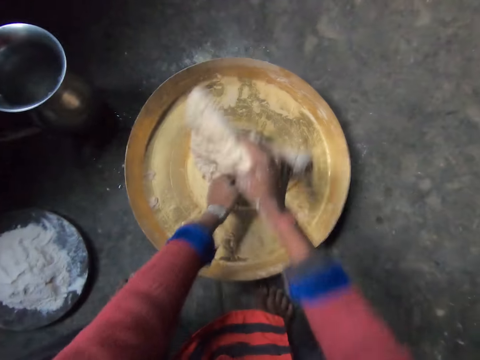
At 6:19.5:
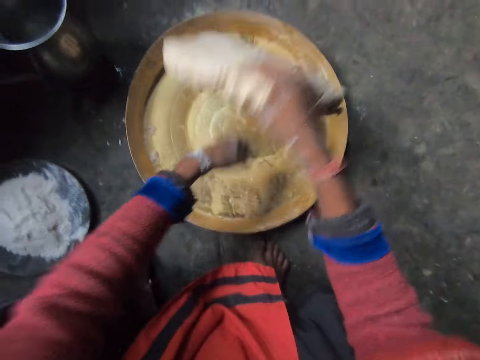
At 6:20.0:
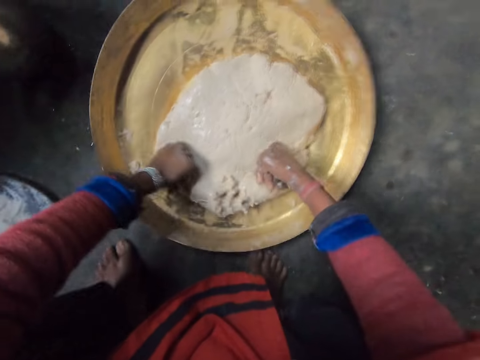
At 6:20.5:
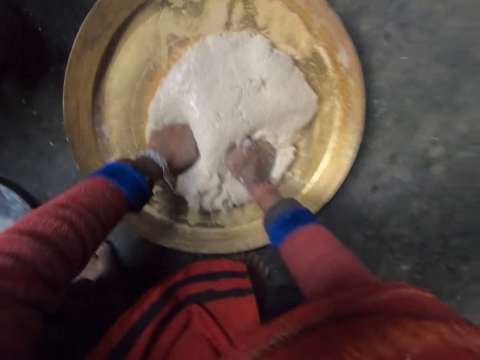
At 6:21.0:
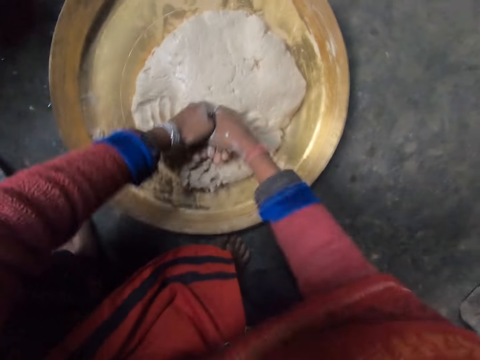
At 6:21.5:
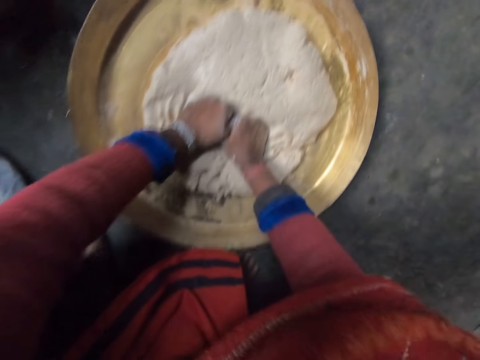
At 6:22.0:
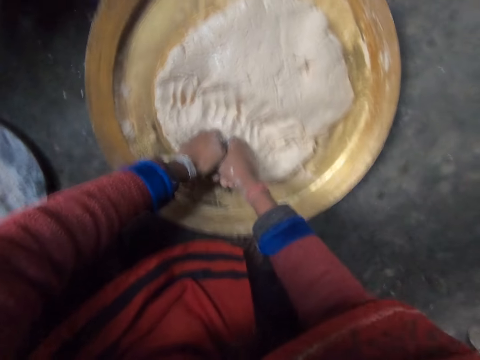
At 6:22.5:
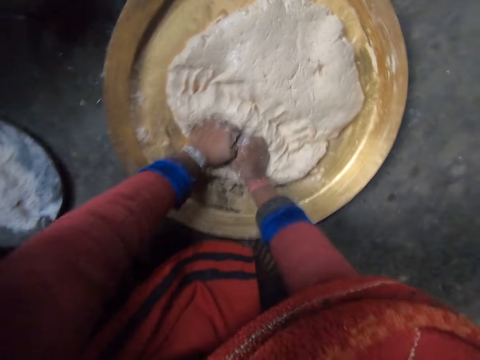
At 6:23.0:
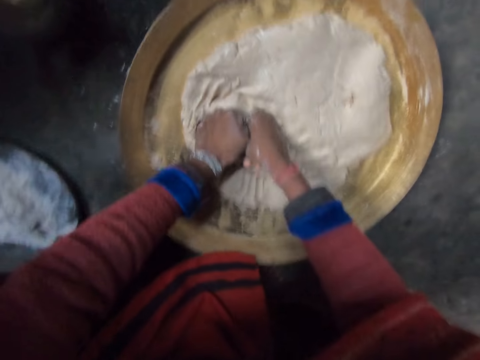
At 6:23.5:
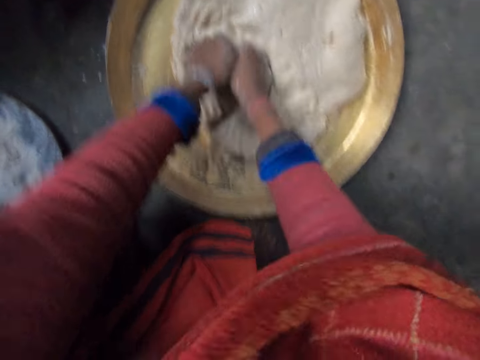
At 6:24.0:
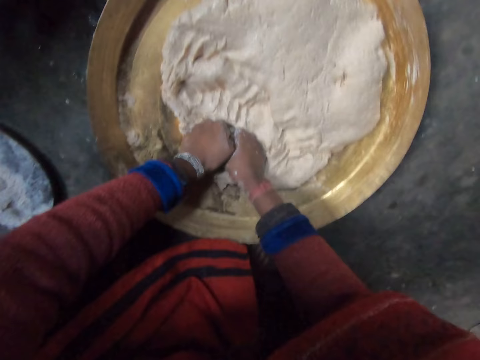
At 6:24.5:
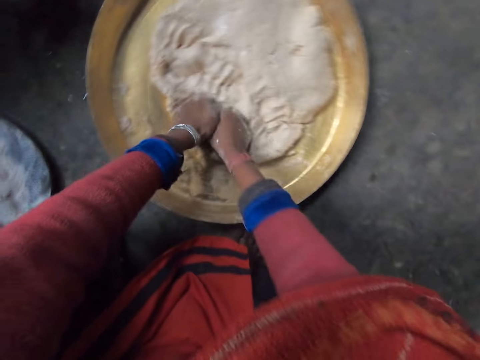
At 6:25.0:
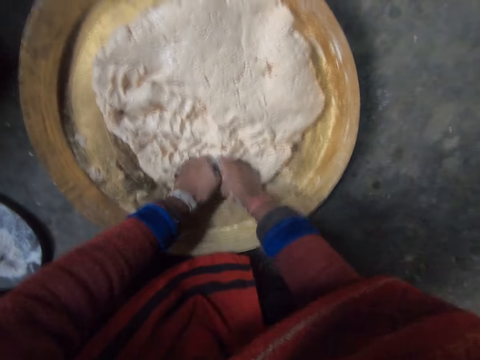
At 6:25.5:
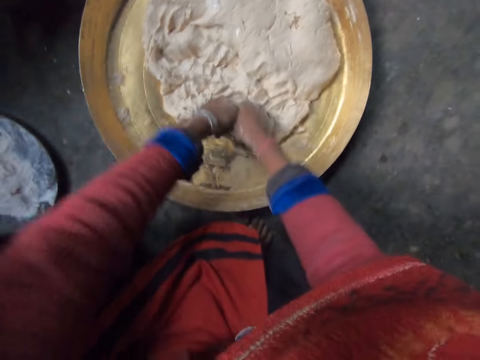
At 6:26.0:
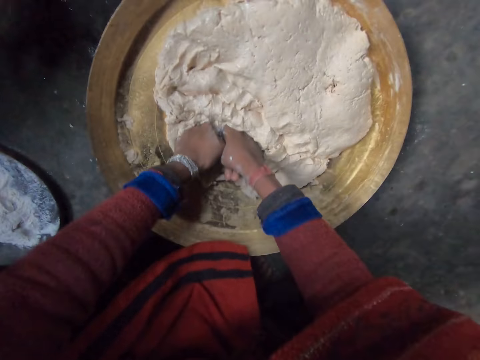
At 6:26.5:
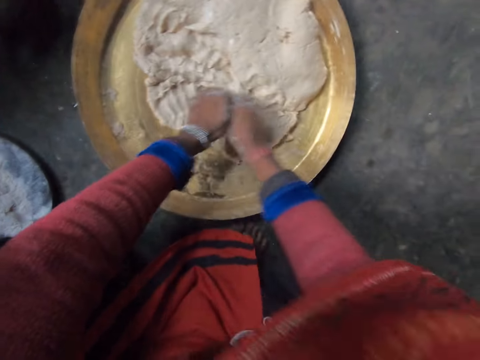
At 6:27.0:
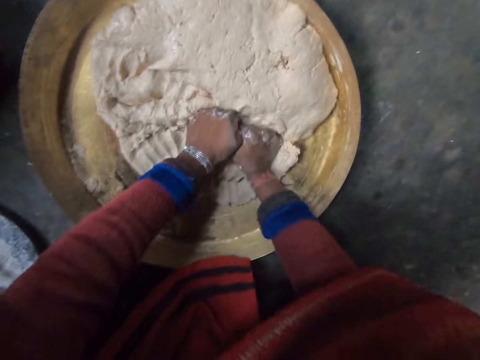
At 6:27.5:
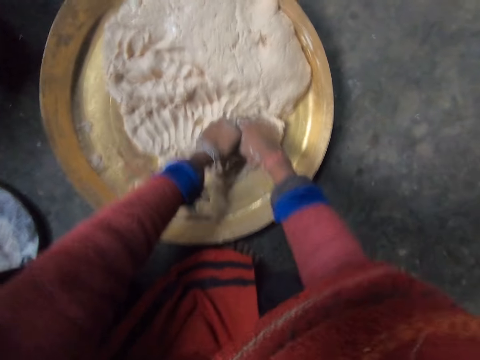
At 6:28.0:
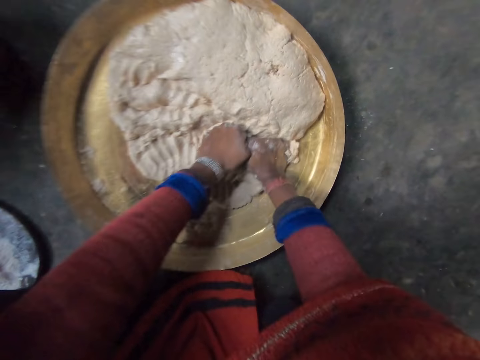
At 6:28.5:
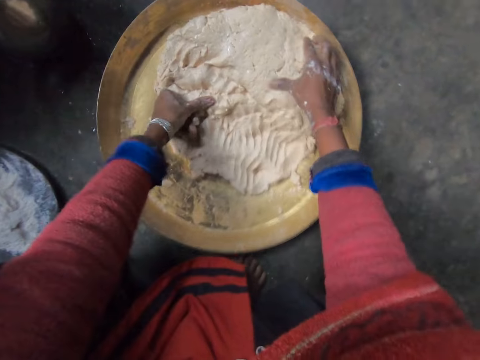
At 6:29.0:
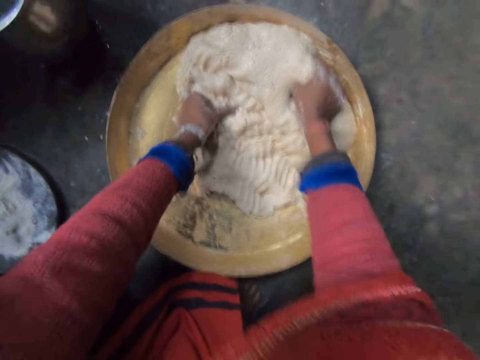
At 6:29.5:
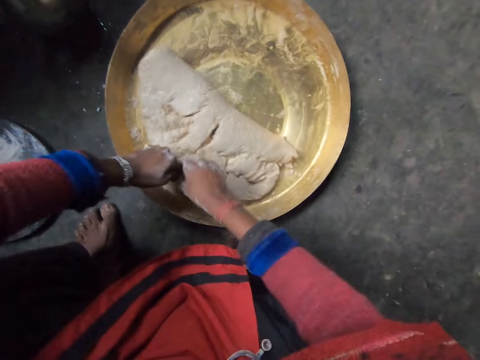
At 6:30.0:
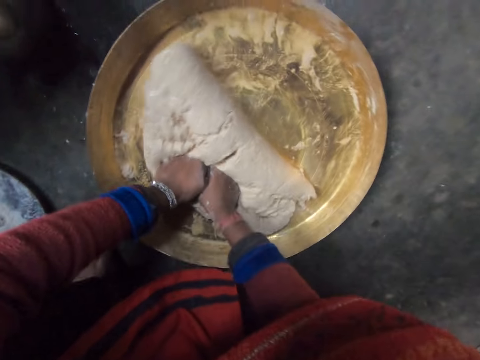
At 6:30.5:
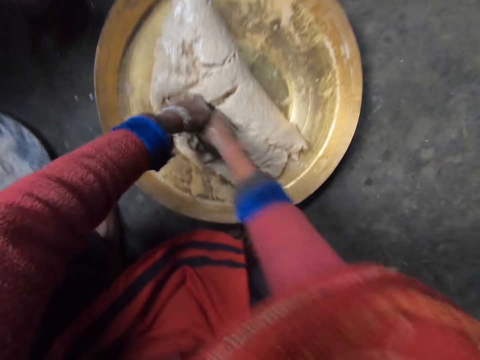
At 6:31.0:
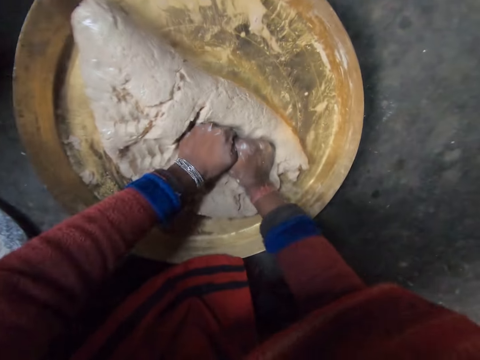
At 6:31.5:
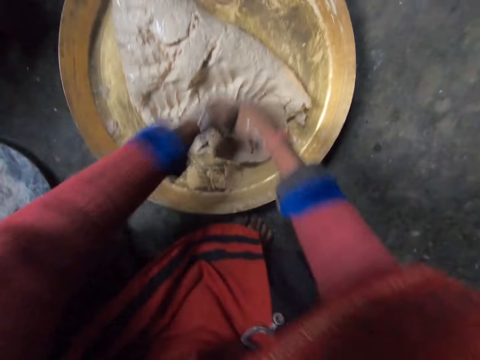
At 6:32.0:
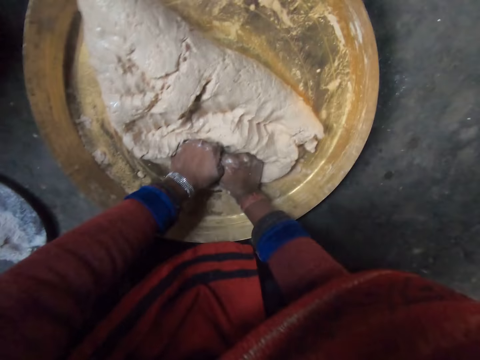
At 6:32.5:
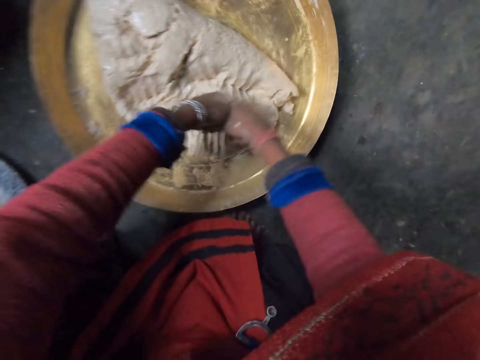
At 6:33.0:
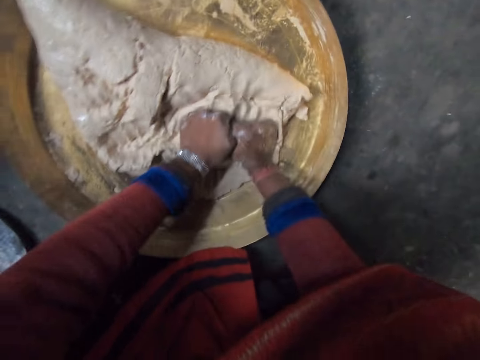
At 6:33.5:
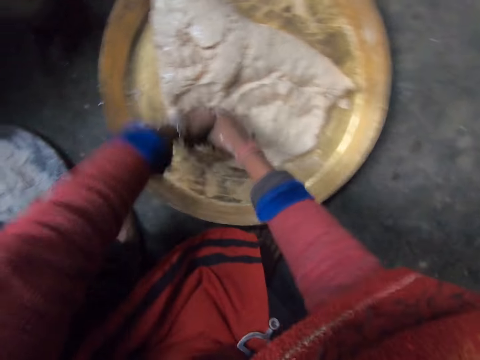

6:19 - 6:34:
The camera wearer flips the dough and kneads the dough with both hands. She flips the dough and kneads the dough with both hands again.

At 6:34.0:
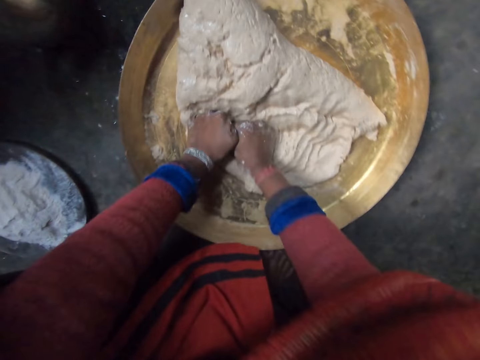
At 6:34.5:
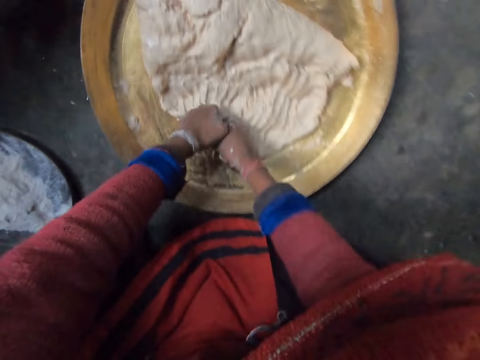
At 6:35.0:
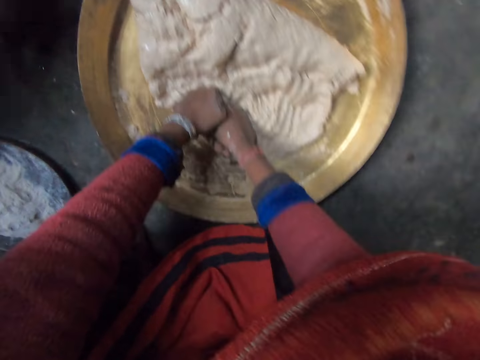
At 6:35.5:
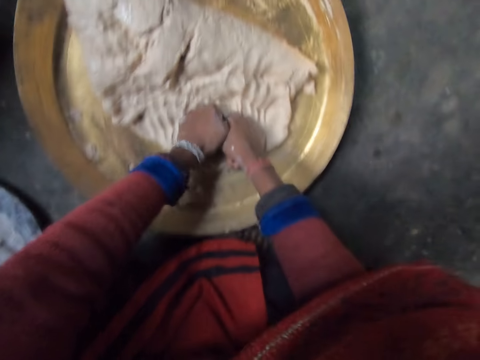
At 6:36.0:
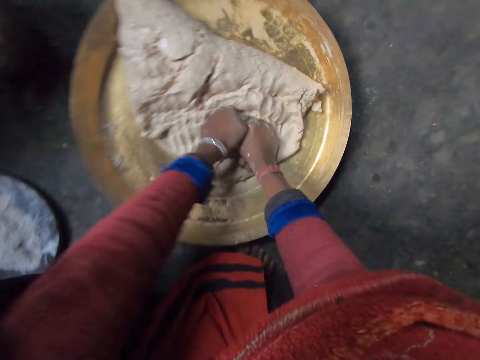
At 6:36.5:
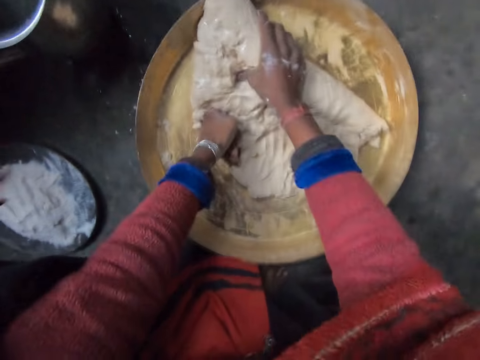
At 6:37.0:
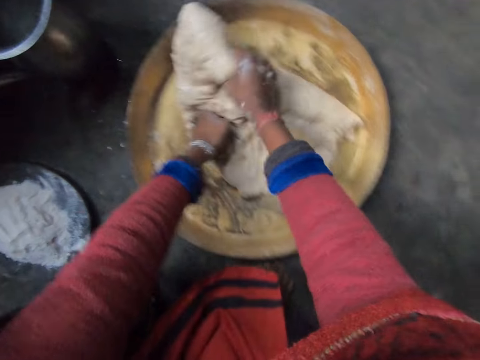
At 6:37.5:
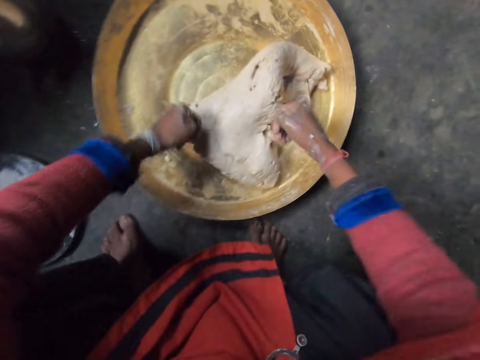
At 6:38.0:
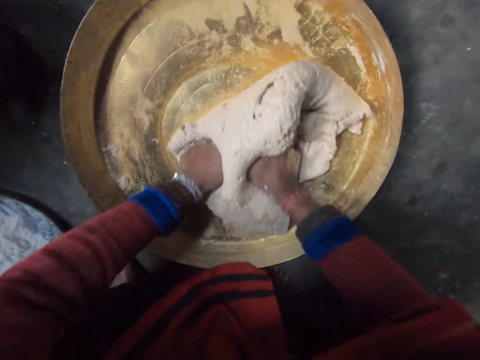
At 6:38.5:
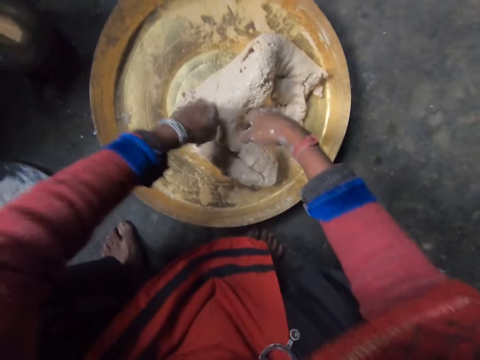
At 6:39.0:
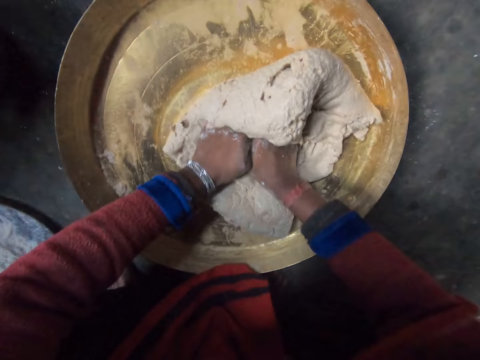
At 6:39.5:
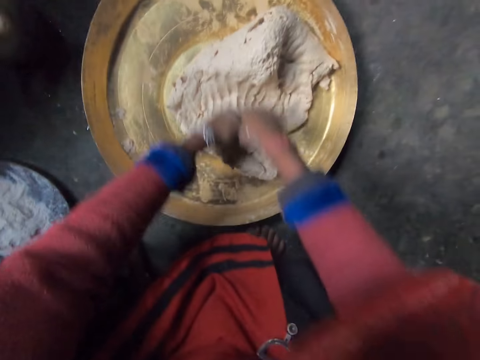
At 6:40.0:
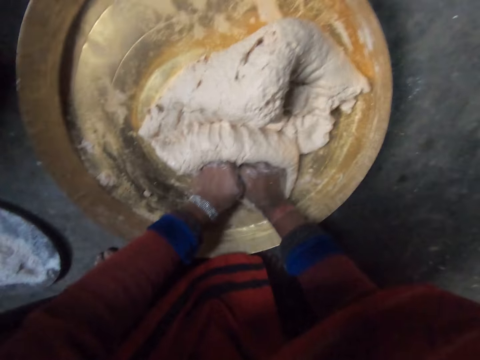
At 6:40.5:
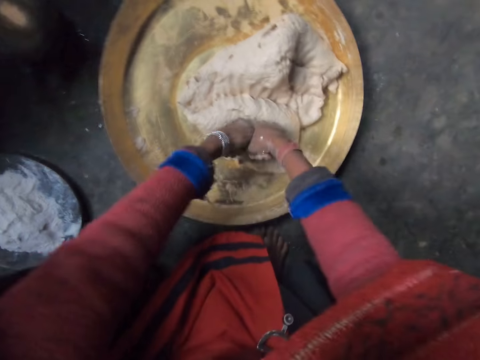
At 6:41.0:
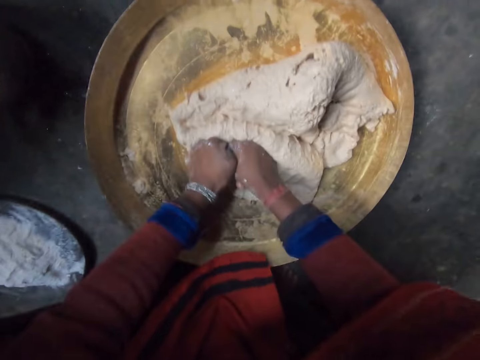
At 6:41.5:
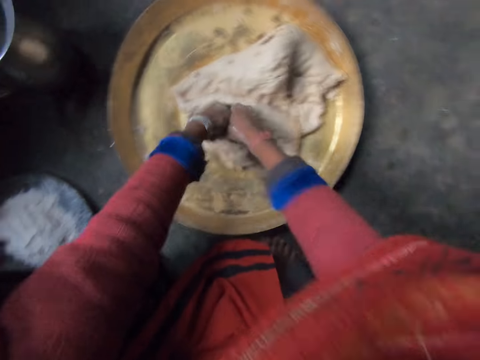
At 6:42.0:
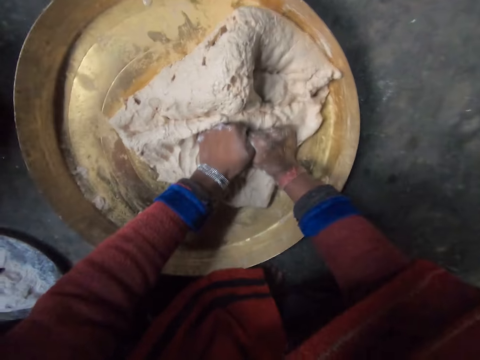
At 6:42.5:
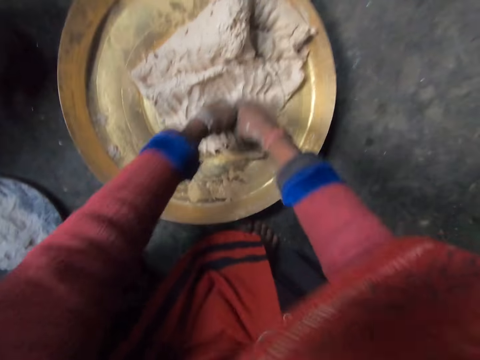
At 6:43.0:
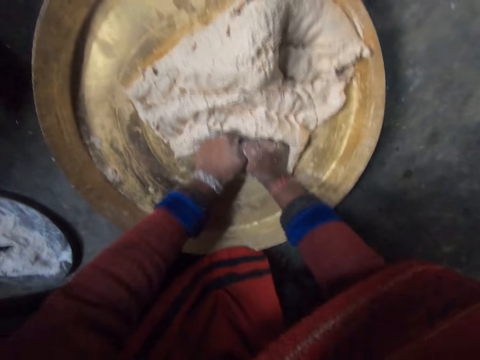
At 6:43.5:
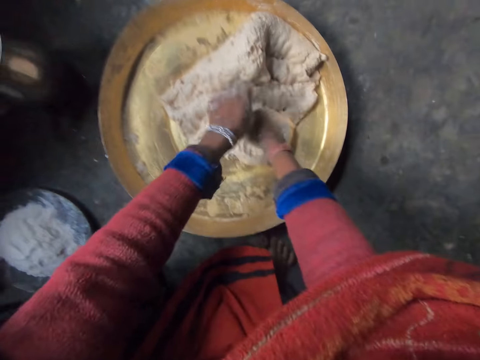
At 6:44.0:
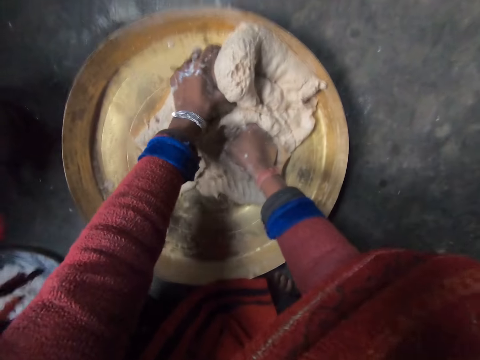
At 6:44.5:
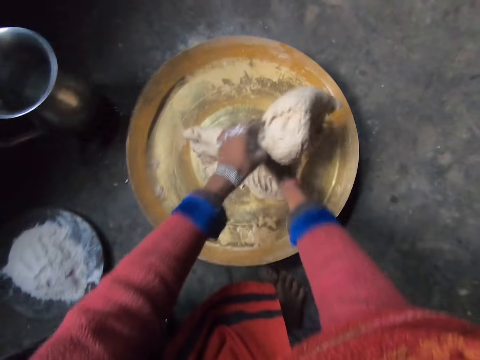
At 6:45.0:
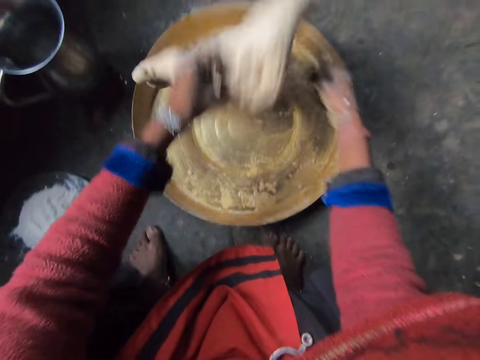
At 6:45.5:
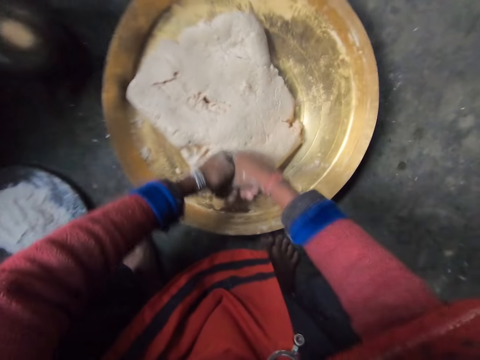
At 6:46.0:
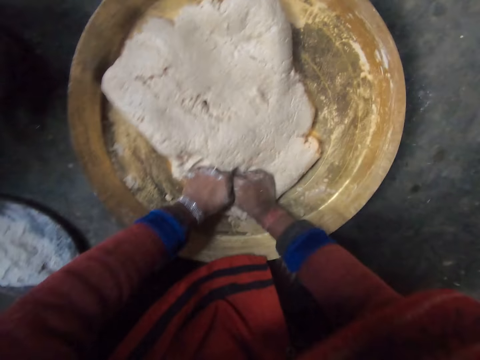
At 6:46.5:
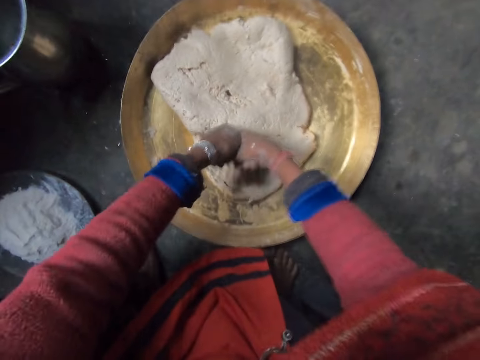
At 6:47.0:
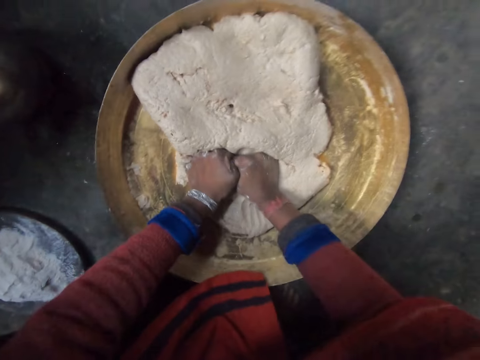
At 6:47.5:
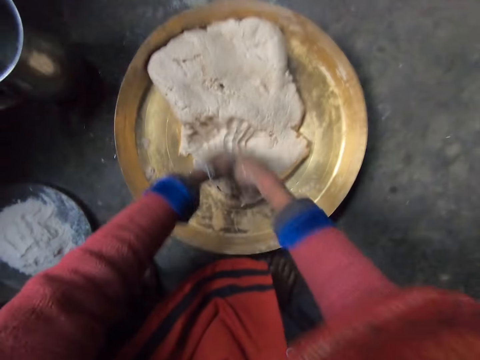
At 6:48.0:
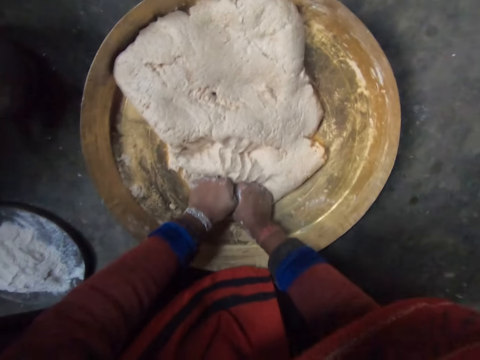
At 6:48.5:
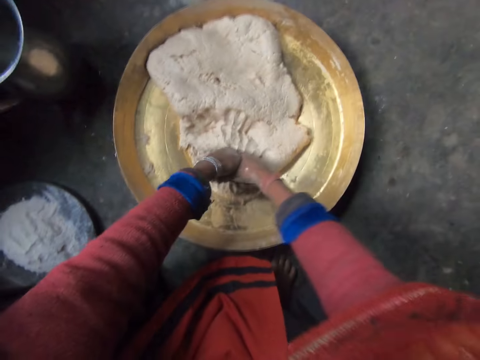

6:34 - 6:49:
The camera wearer flips the dough. They knead the dough with both hands. They lift the dough from the tray, flip the dough and knead the dough with both hands.
